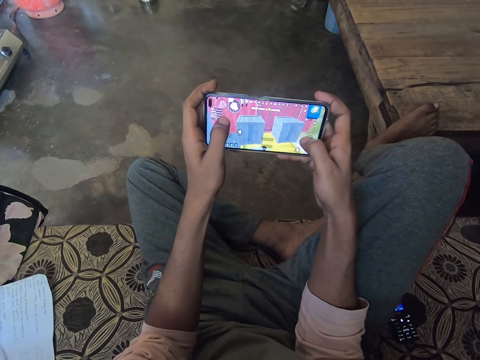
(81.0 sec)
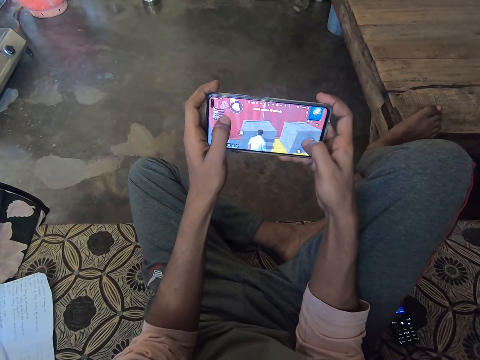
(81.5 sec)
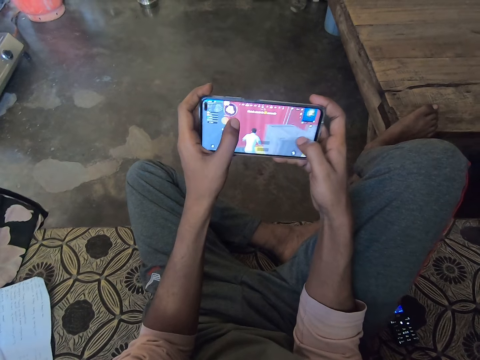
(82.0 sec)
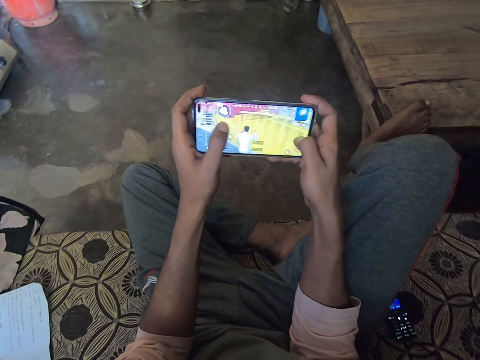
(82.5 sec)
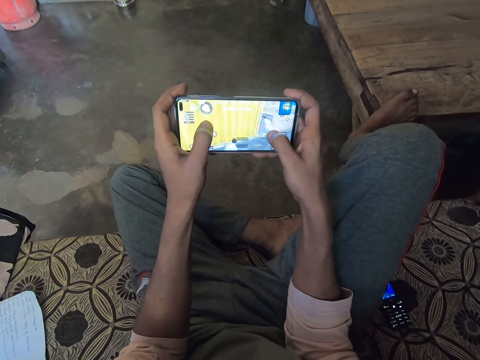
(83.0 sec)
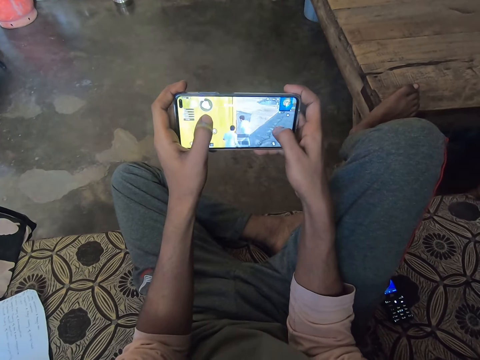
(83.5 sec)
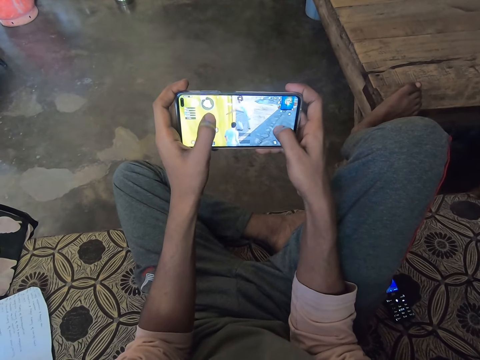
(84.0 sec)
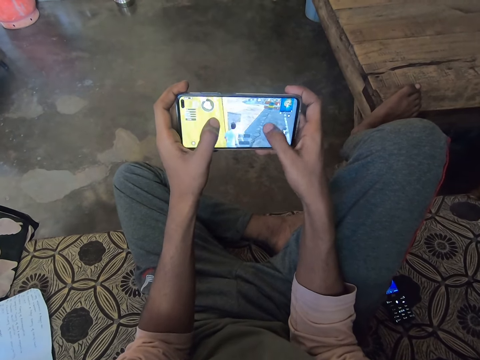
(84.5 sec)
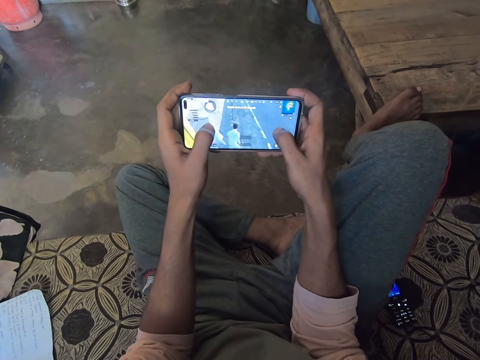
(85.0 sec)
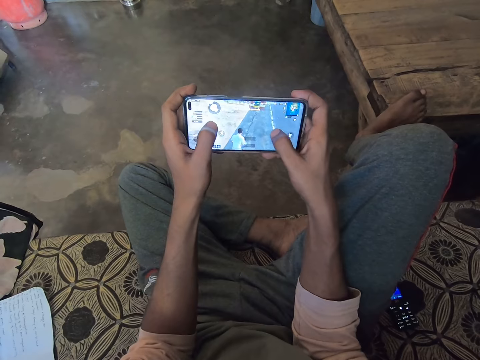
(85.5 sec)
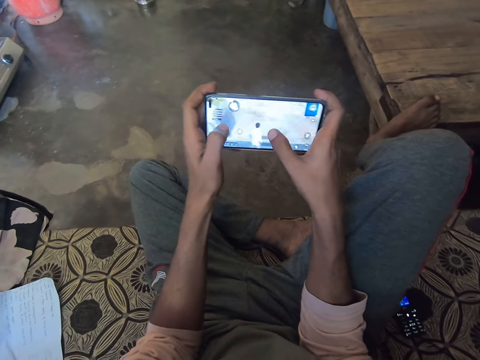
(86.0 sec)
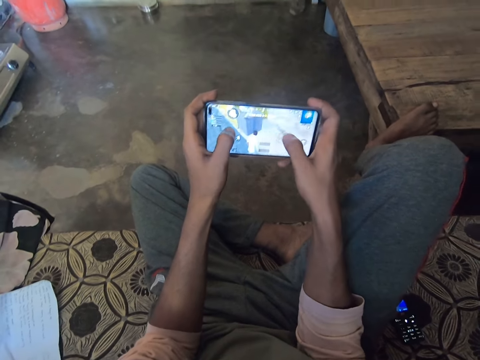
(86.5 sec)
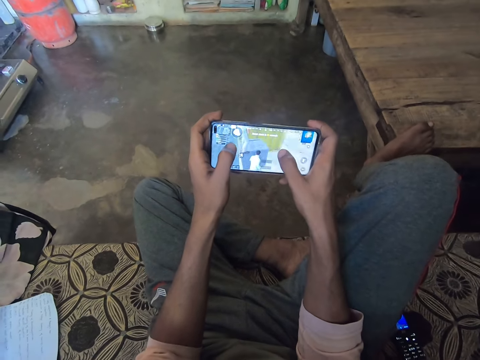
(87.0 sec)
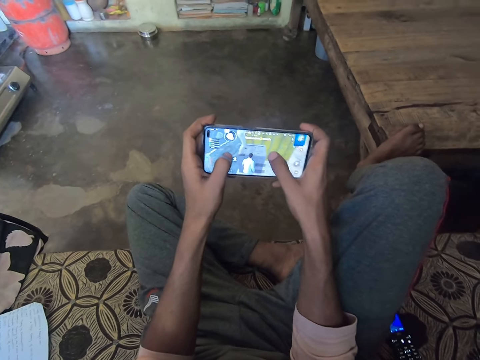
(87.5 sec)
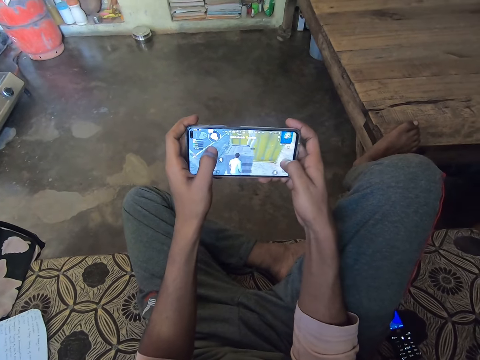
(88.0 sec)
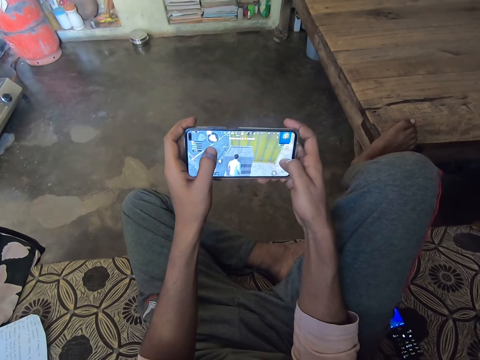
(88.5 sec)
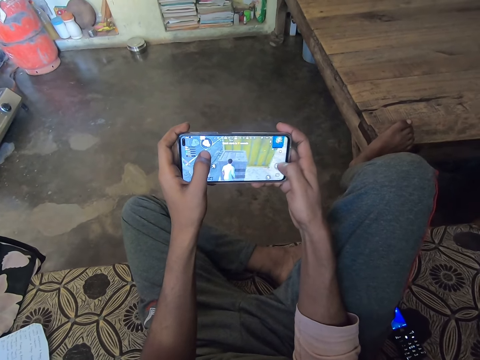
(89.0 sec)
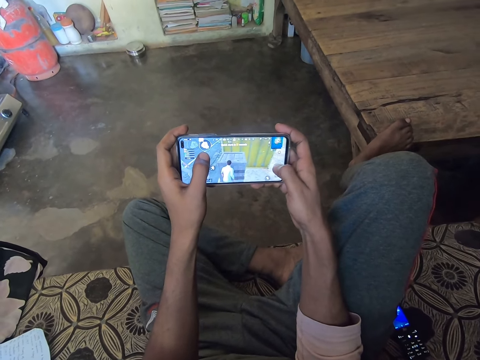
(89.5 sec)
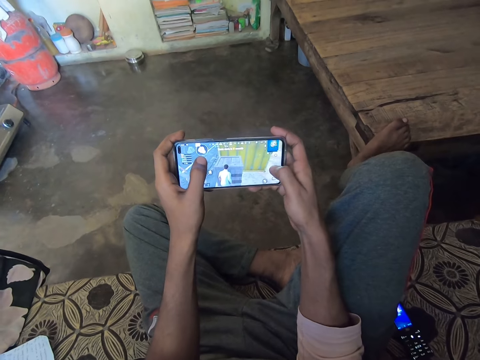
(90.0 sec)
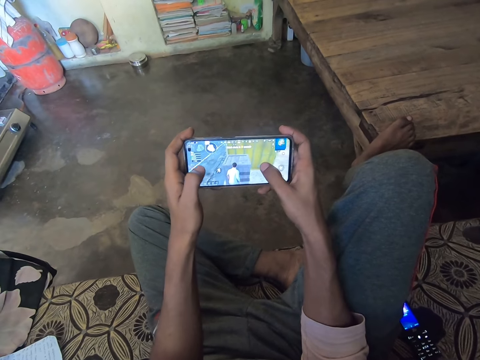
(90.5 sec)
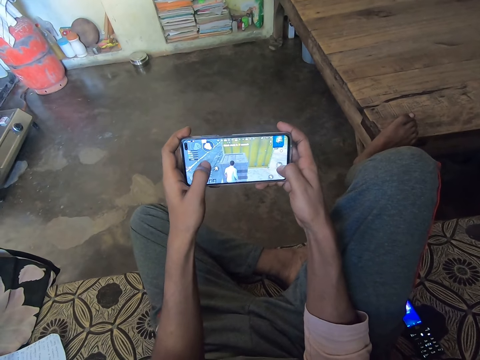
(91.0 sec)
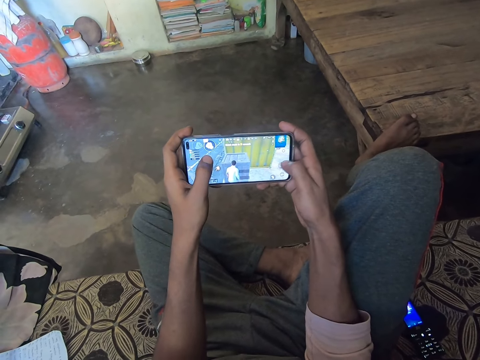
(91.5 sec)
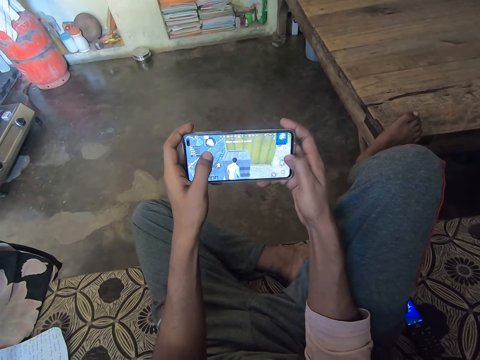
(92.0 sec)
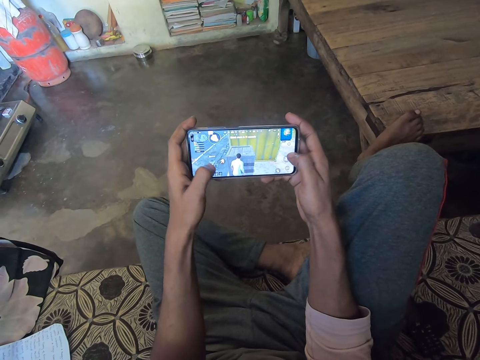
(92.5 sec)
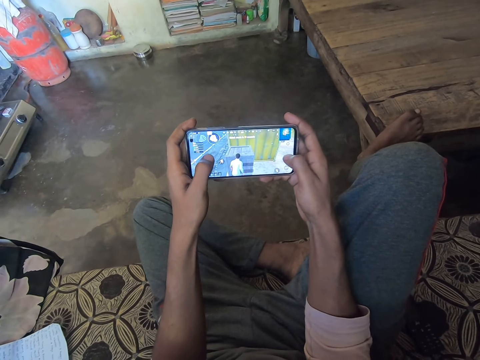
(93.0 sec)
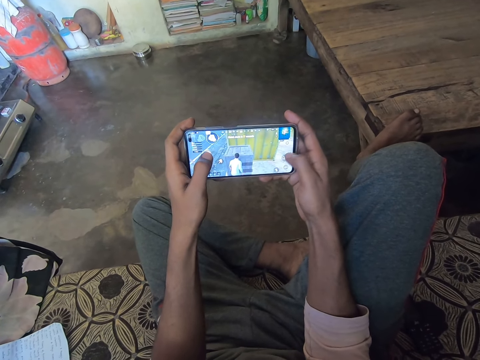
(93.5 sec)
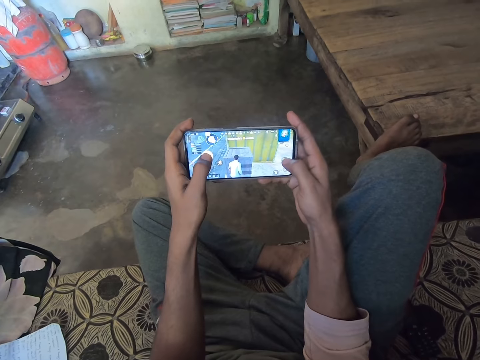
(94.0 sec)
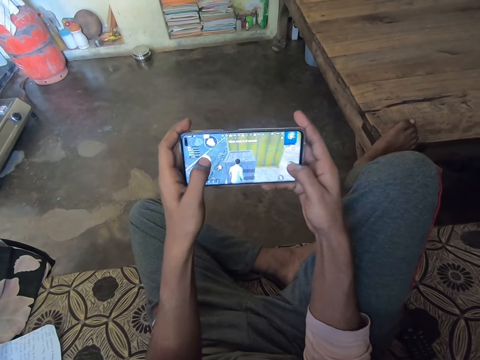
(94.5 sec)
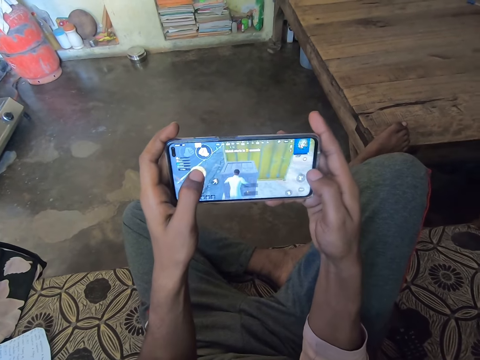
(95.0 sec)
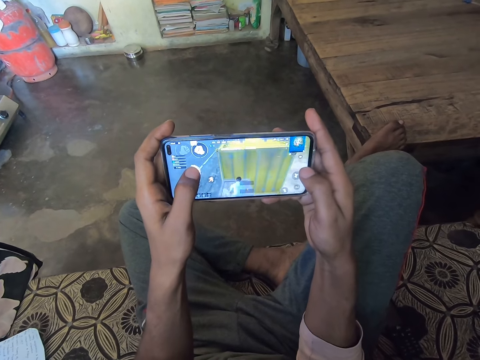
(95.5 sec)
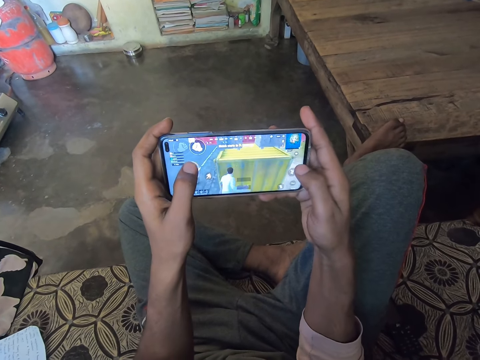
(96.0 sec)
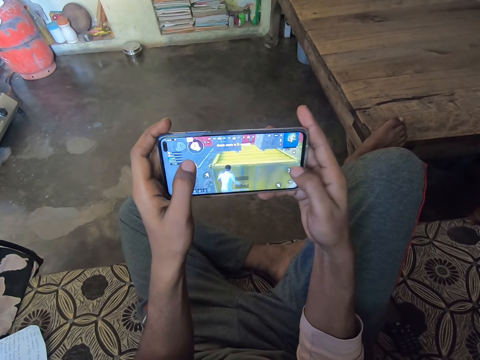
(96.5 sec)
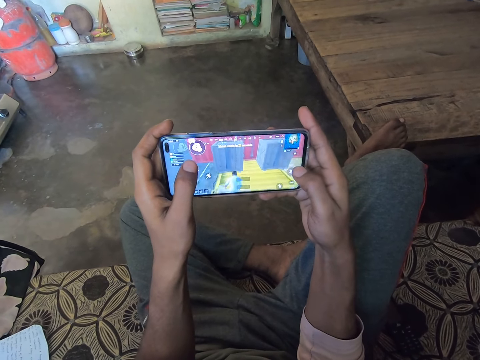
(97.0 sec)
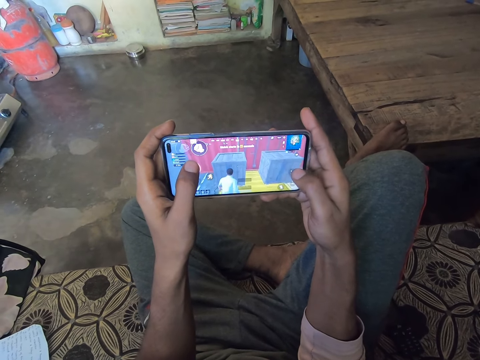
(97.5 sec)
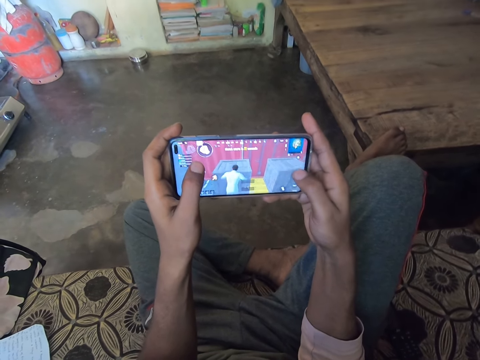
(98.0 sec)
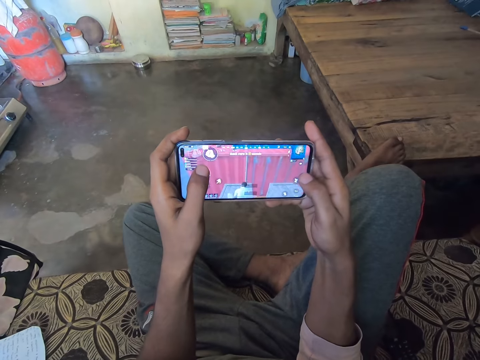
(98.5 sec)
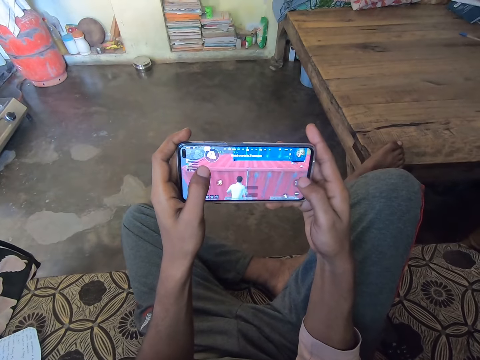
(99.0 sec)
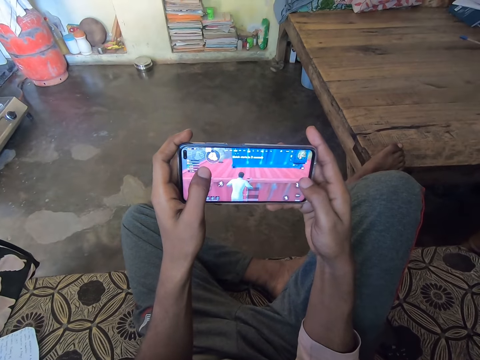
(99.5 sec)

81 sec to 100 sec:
The camera wearer plays the game on the phone and lifts the smart phone a bit with both hands.

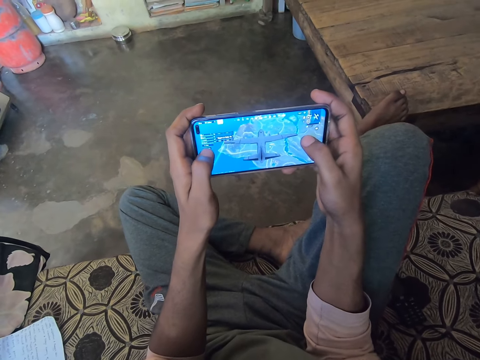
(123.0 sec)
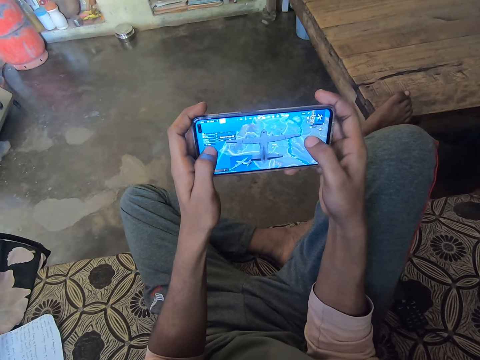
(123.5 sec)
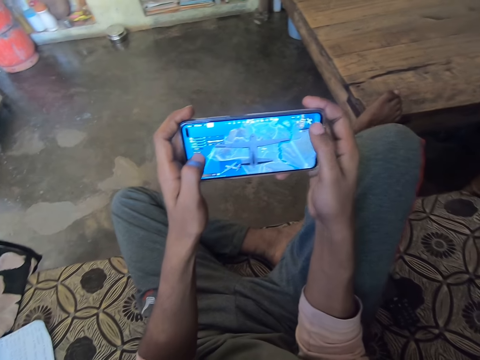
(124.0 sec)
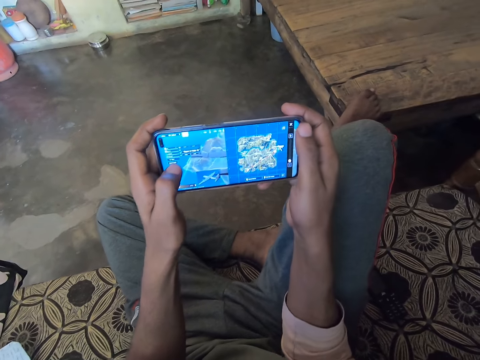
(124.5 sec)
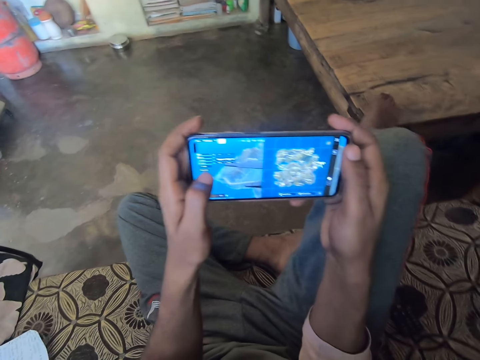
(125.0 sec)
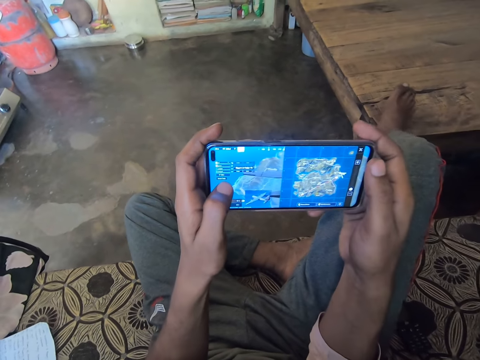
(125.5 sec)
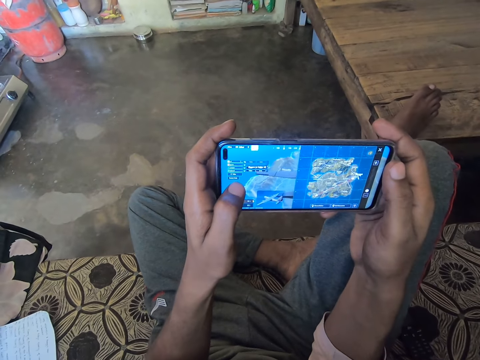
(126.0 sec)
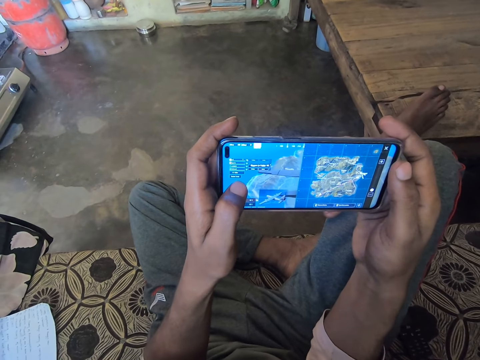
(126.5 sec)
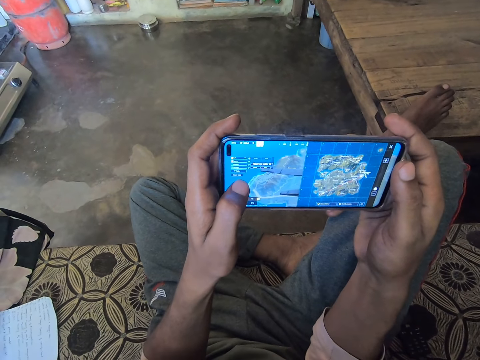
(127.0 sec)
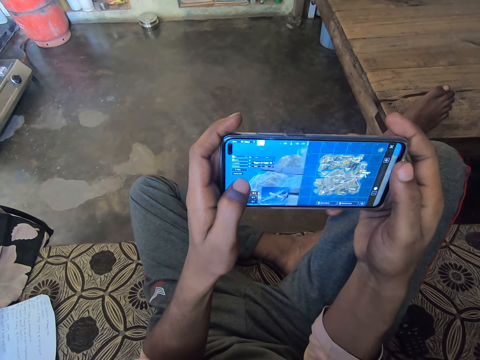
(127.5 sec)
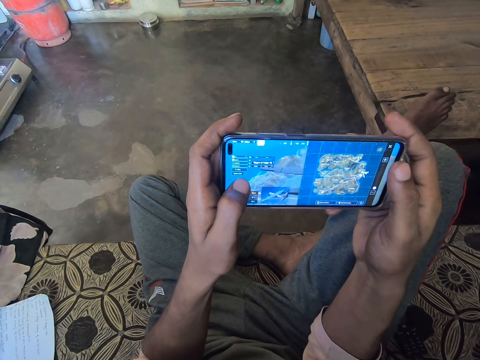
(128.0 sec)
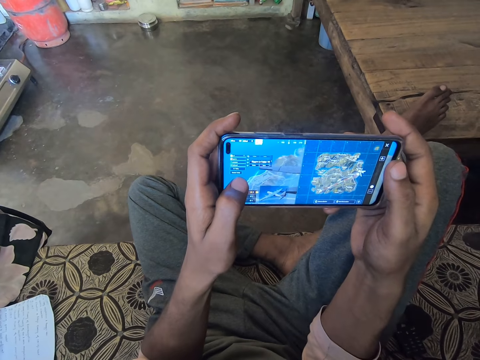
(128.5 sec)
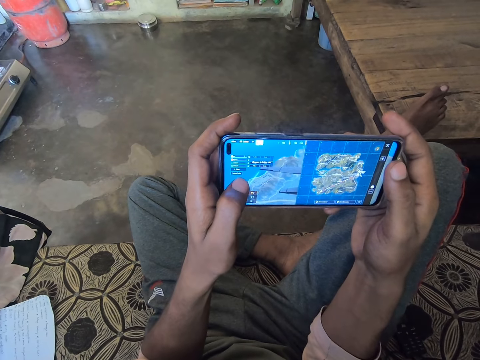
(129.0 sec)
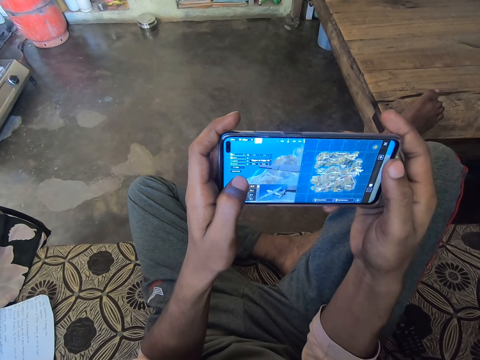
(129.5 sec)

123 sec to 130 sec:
The camera wearer plays the game on the phone and adjusts the right leg on the pallet table.
